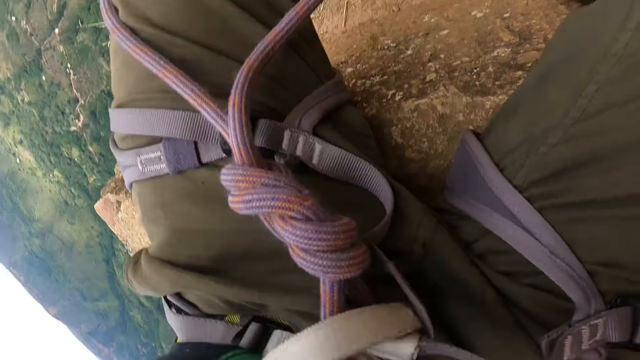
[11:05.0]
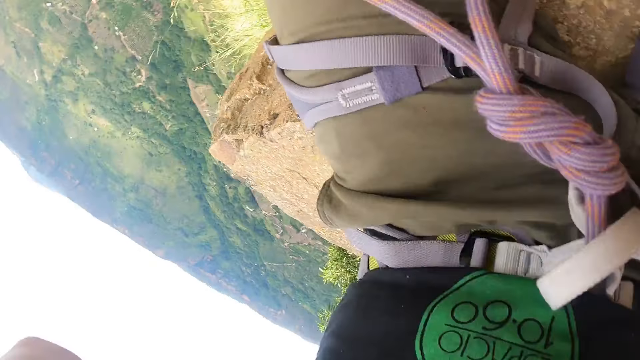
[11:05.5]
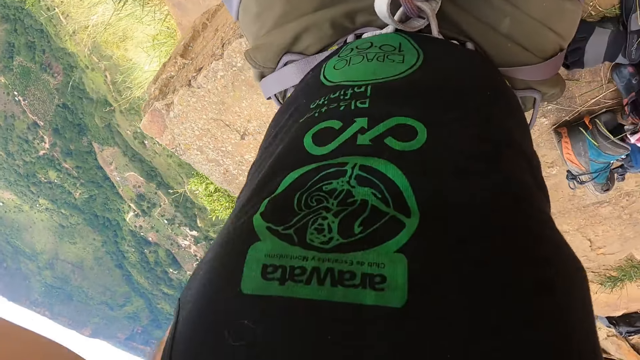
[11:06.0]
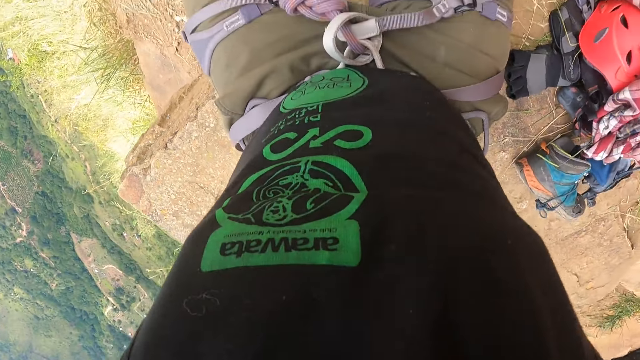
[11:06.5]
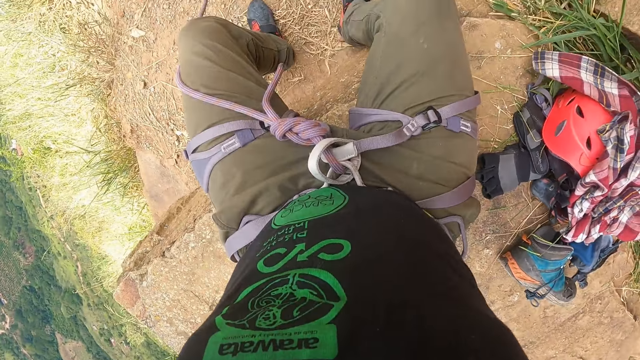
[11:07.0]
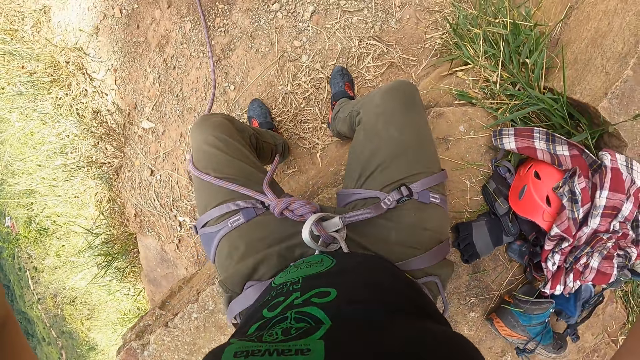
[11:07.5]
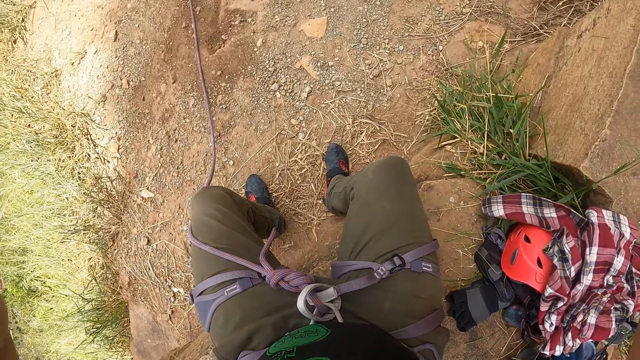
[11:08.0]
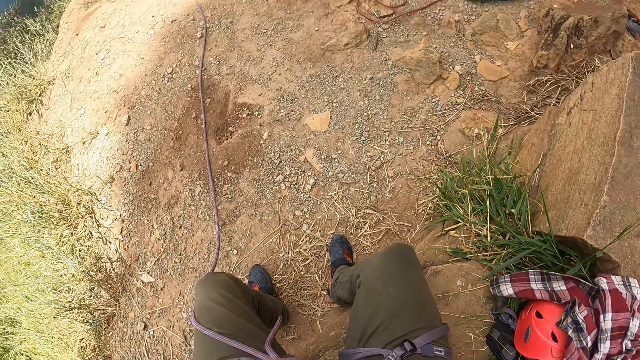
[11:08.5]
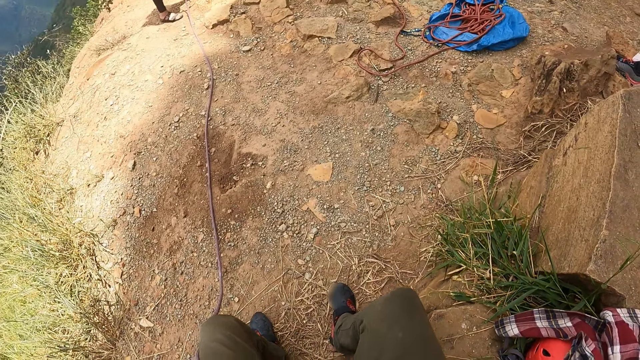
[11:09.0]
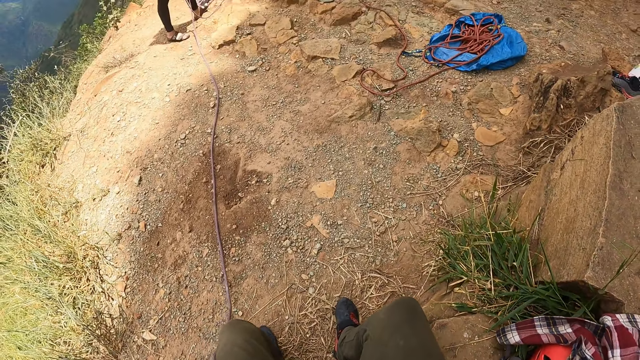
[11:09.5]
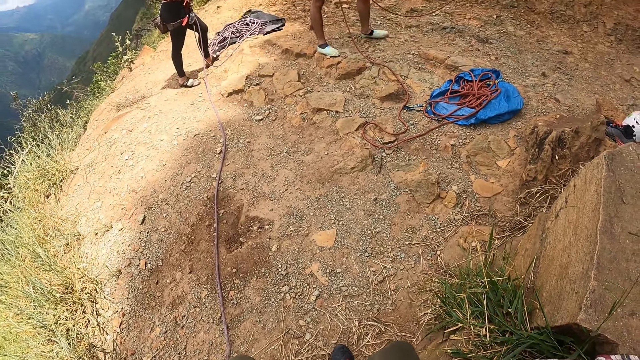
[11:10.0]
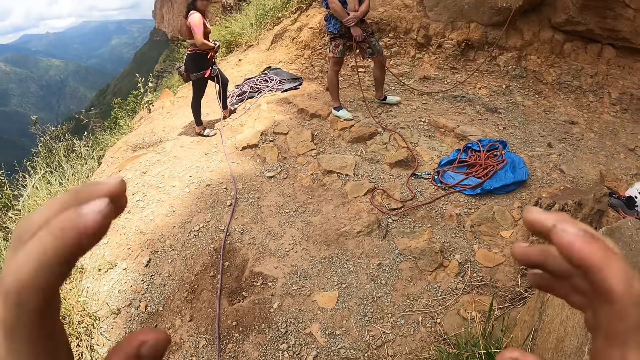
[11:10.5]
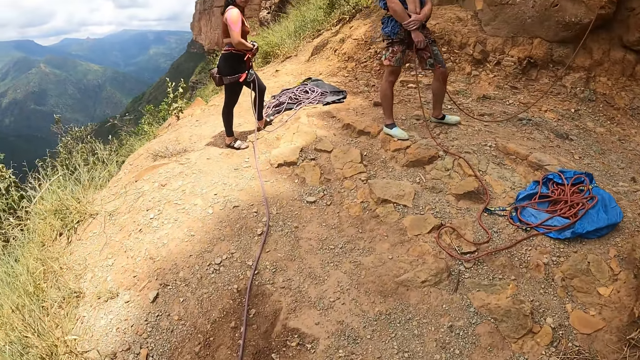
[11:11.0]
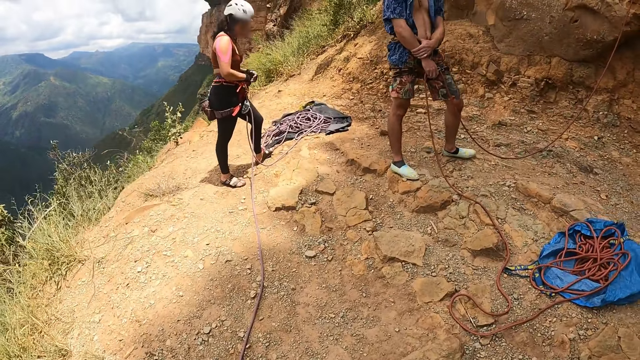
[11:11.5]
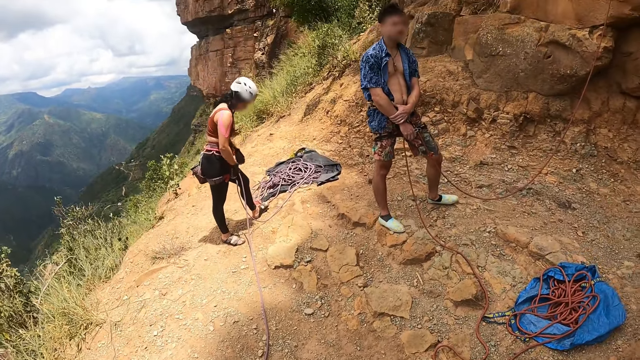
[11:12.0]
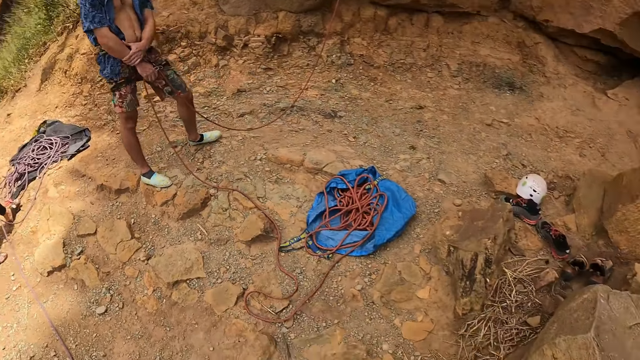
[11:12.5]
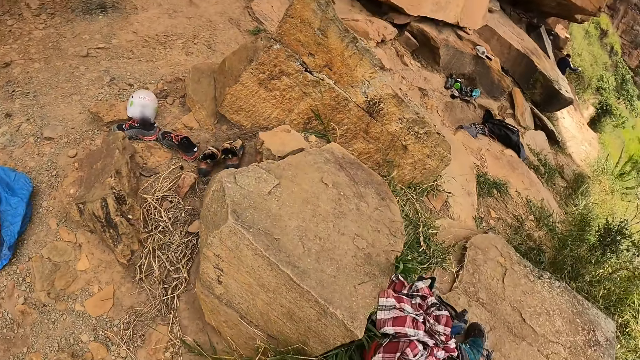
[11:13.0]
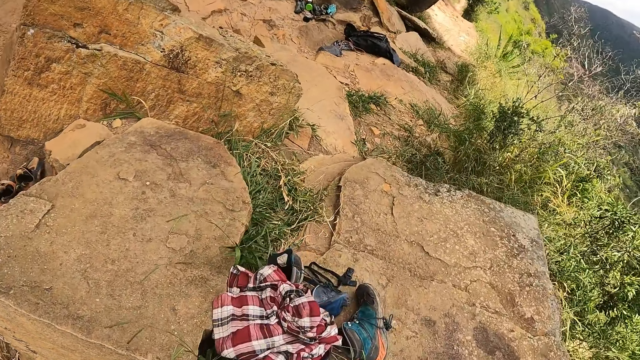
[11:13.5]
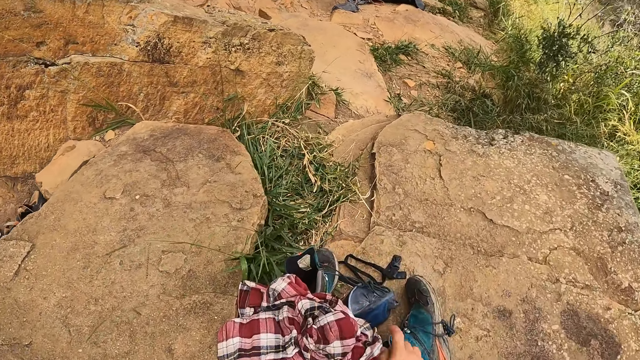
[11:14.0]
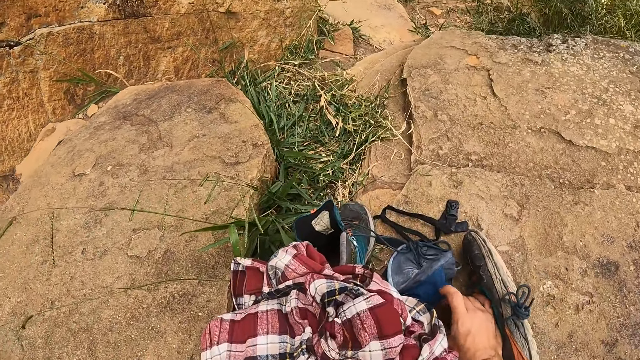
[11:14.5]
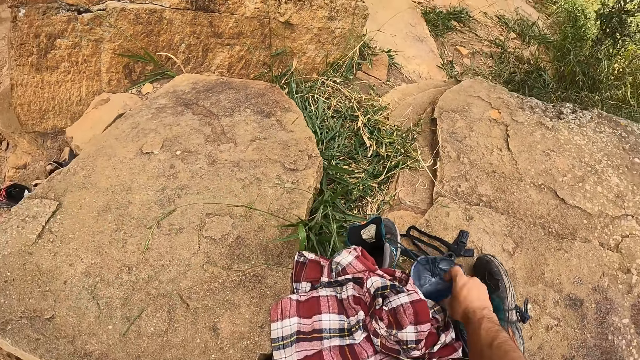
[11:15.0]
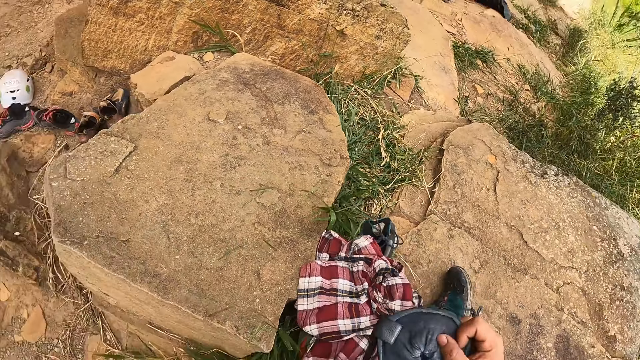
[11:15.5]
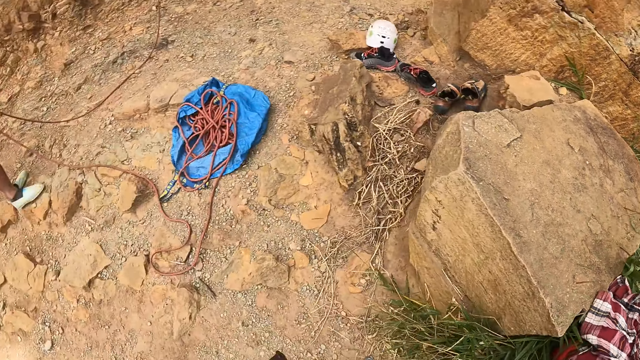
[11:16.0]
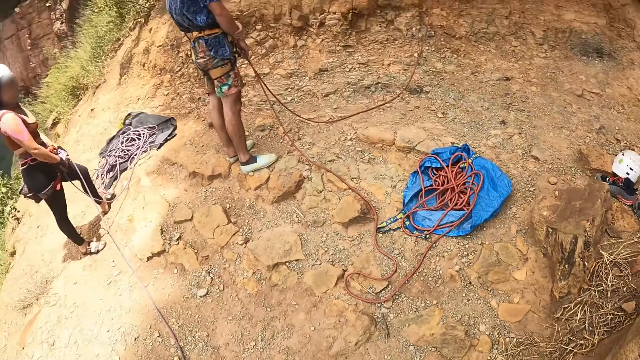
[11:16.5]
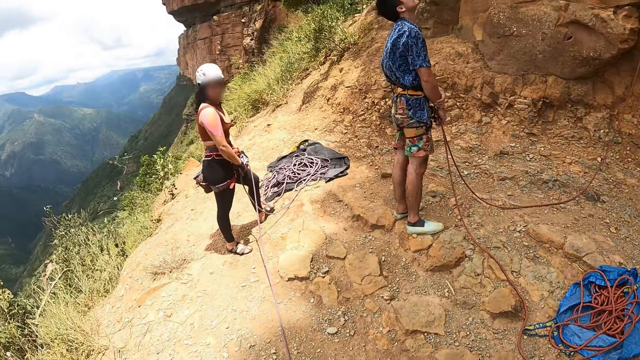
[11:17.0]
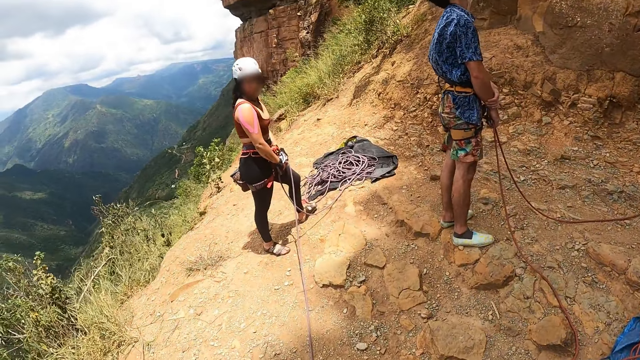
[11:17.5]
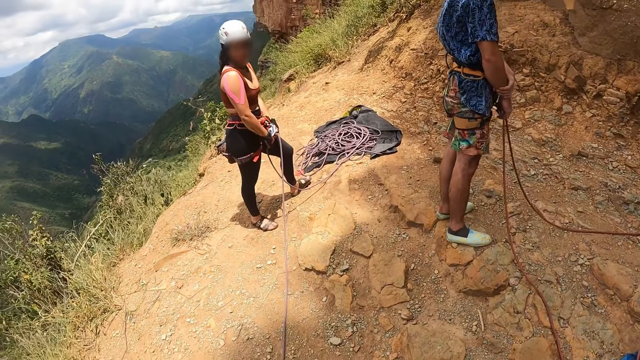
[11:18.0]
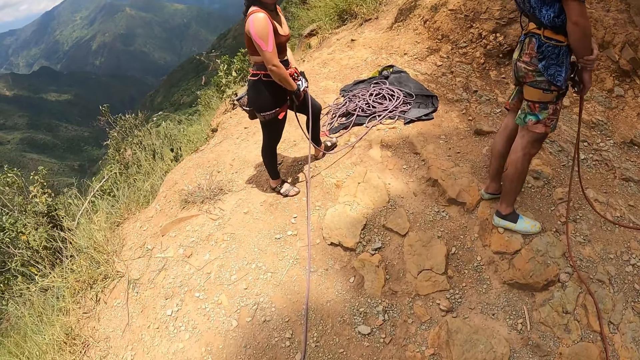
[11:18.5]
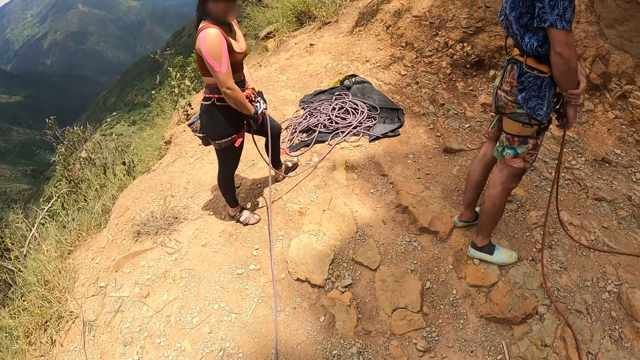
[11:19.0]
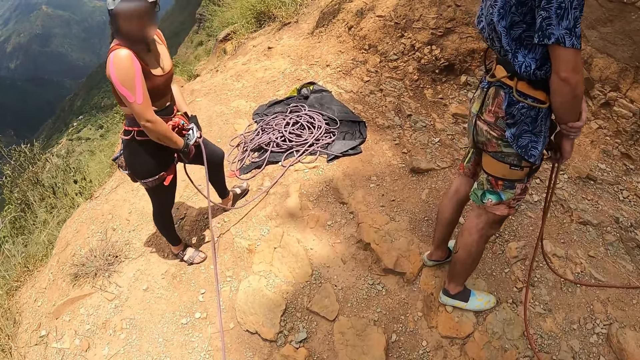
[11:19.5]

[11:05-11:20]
The camera wearer looks around. They move the hands. They look around. They move at the hiking site. They pick up the harness. They look around. They move at the hiking site.

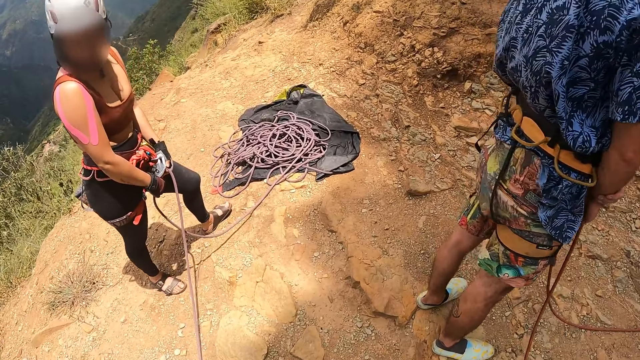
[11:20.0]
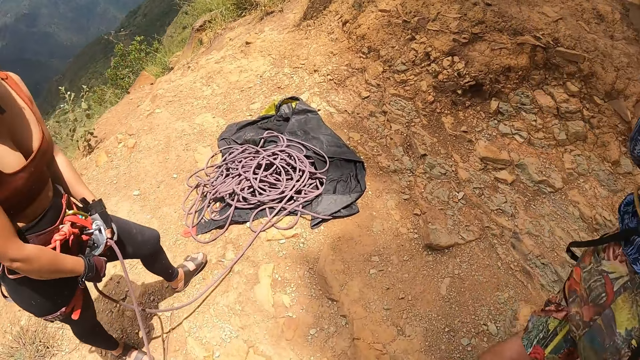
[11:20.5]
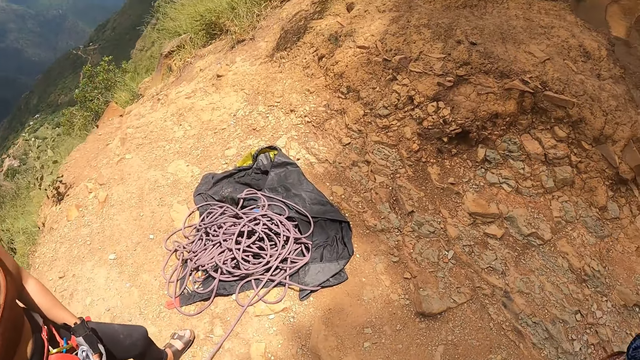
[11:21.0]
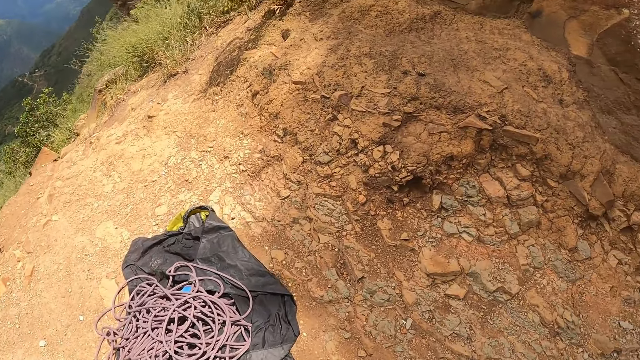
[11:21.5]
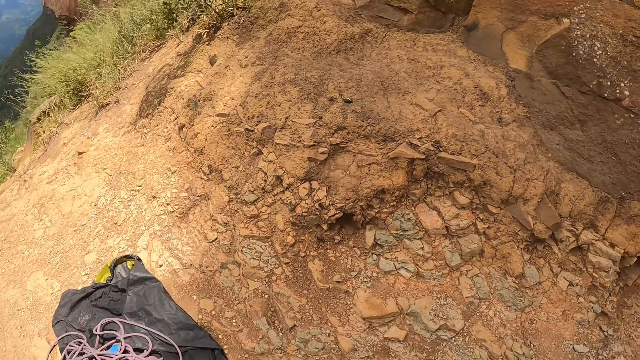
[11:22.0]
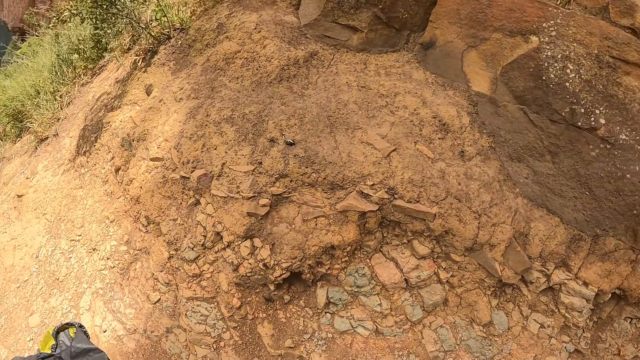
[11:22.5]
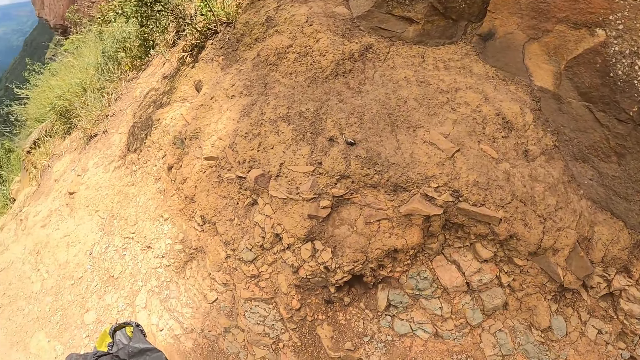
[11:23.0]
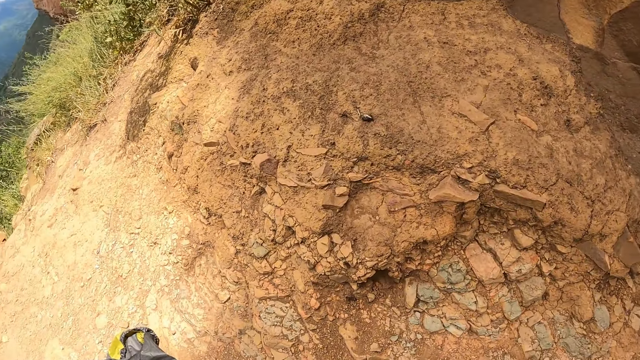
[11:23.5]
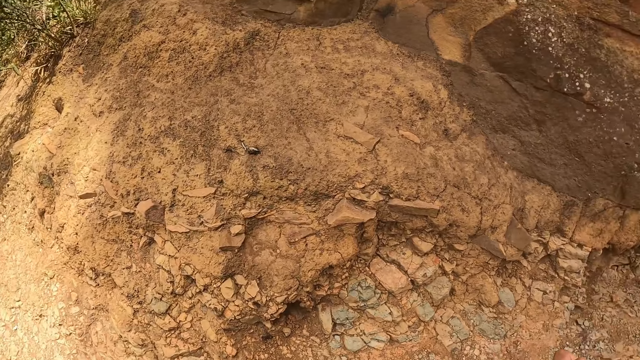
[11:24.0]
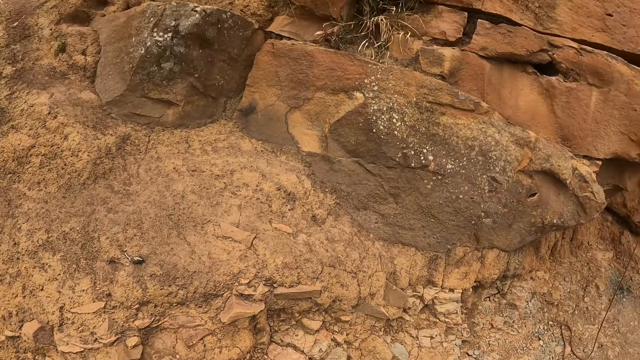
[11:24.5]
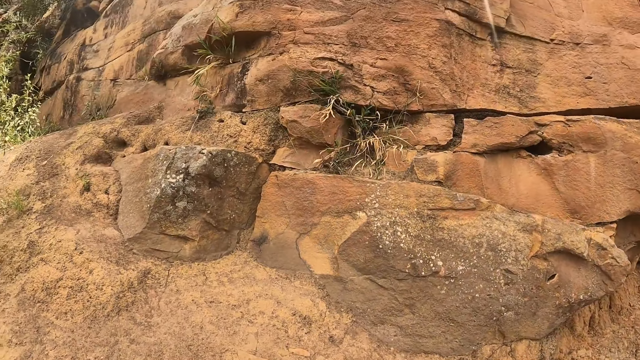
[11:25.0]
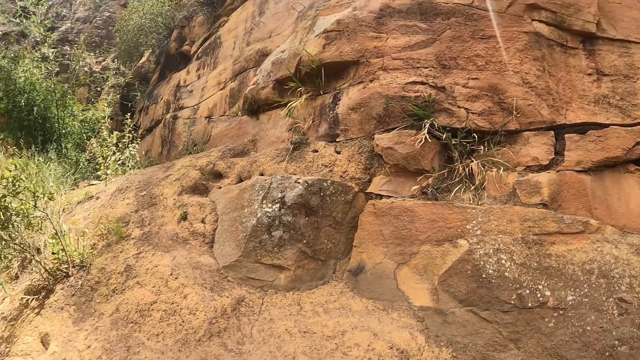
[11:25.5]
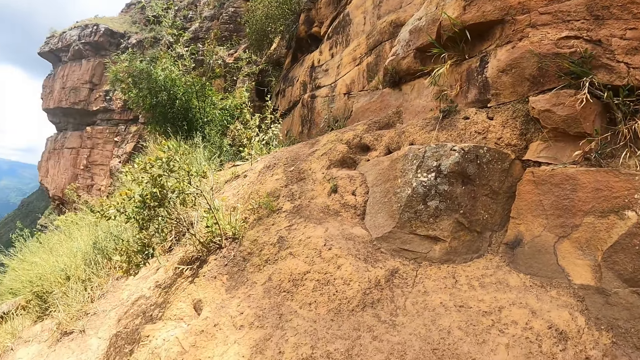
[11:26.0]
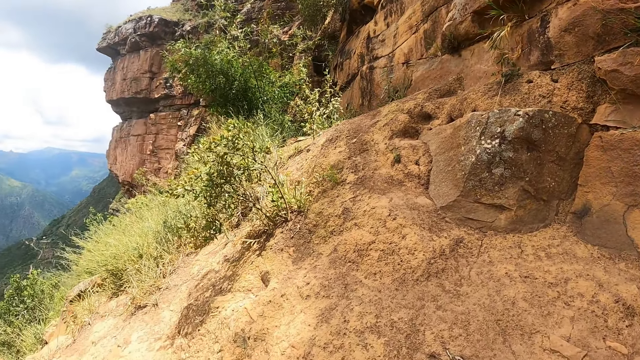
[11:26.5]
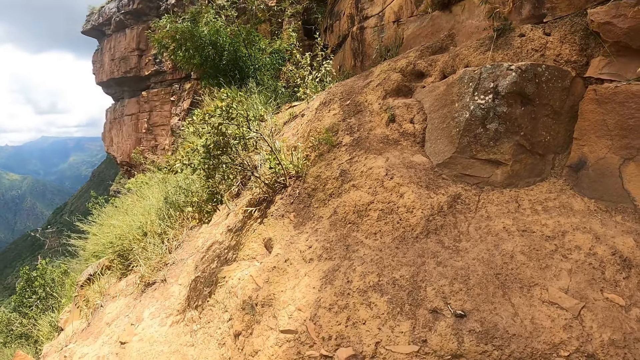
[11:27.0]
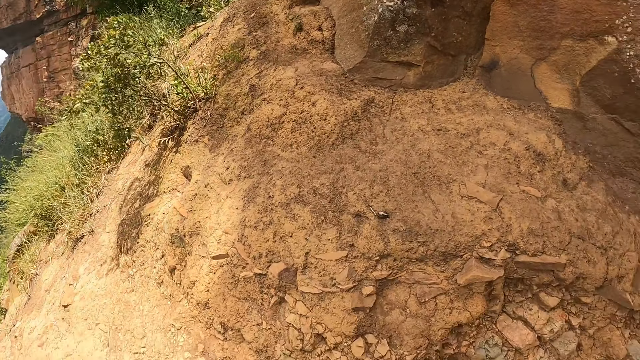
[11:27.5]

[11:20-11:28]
The camera wearer looks around the hiking site.
